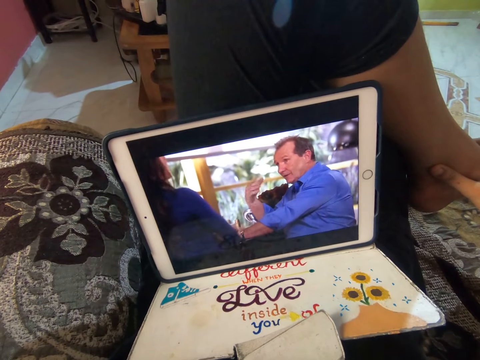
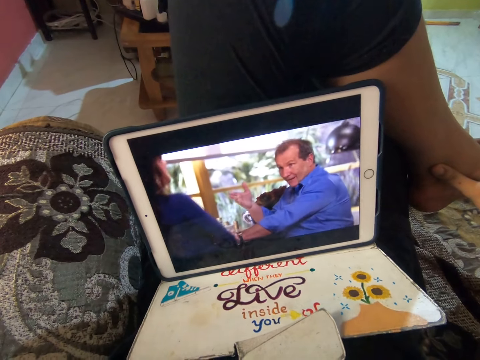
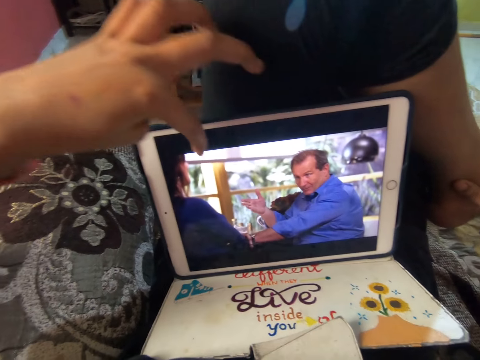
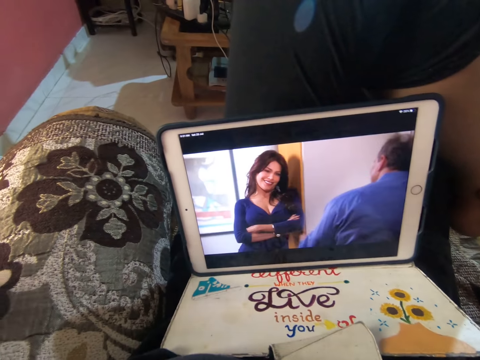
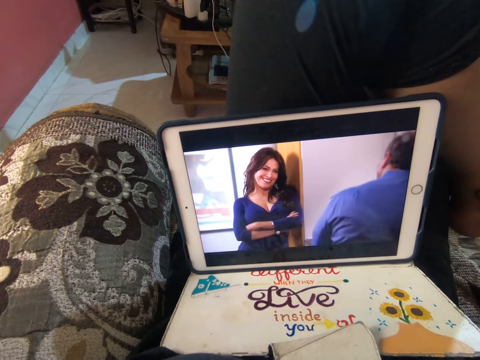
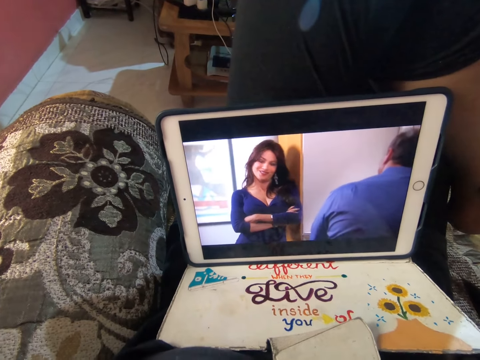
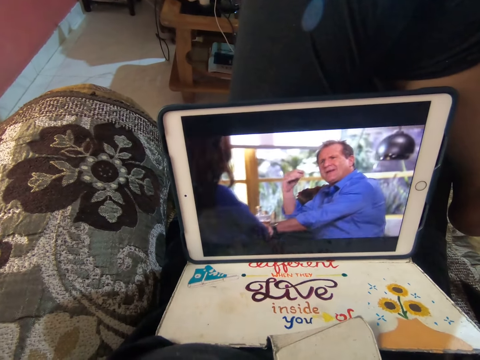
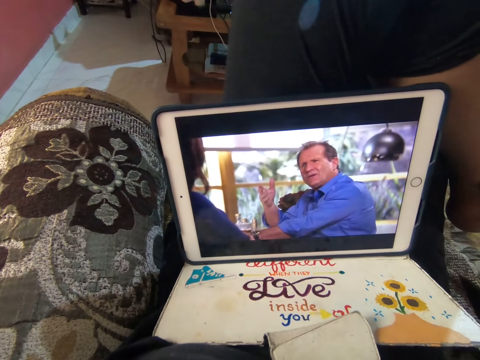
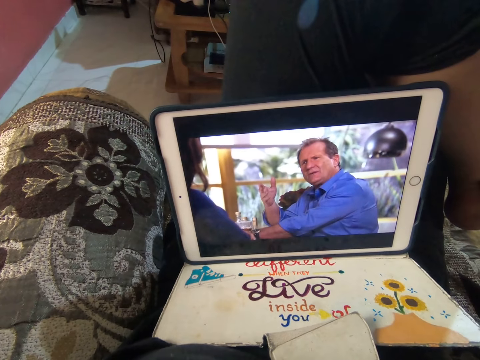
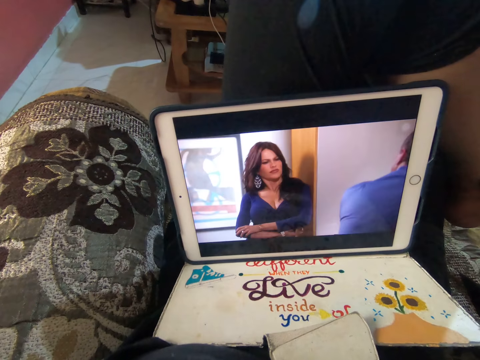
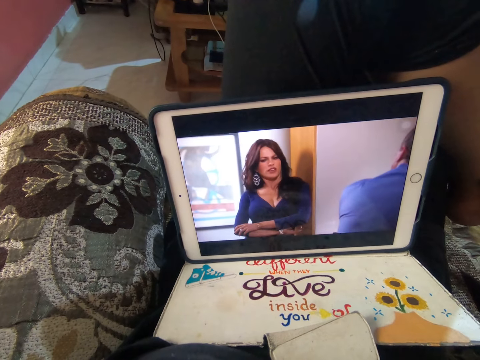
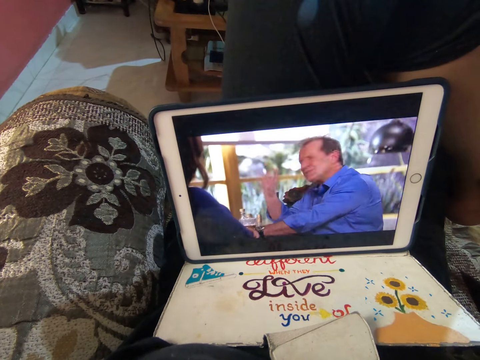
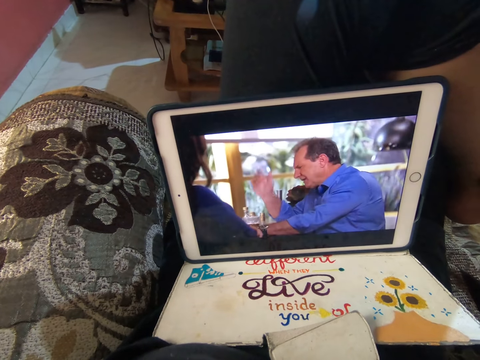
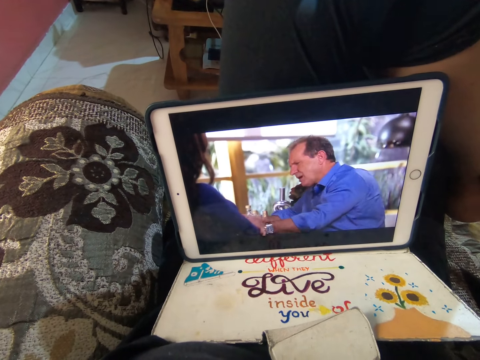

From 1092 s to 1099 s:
The camera wearer touches the tablet with the left hand. They move the left hand.

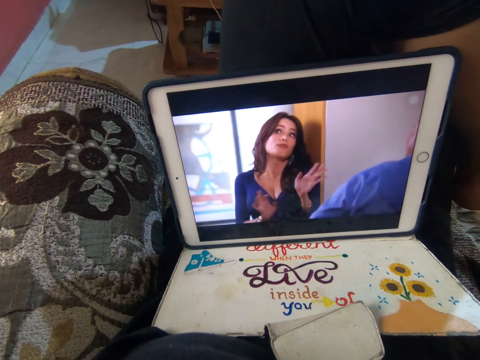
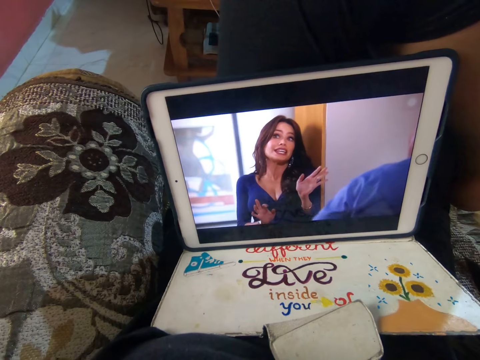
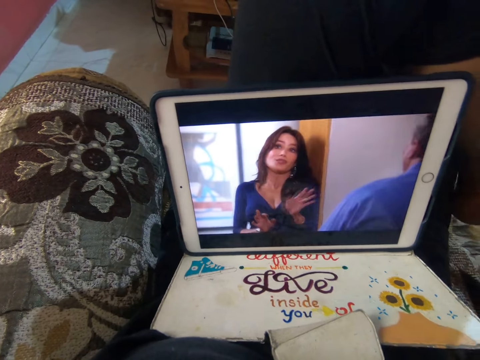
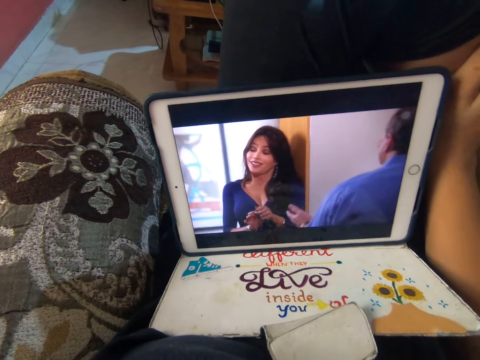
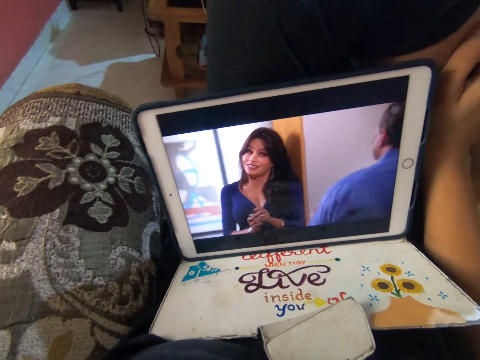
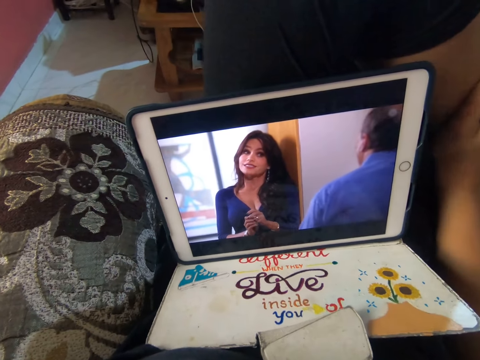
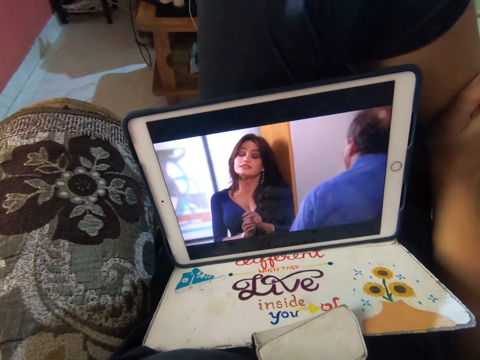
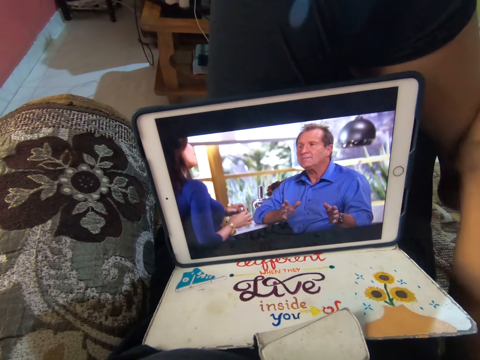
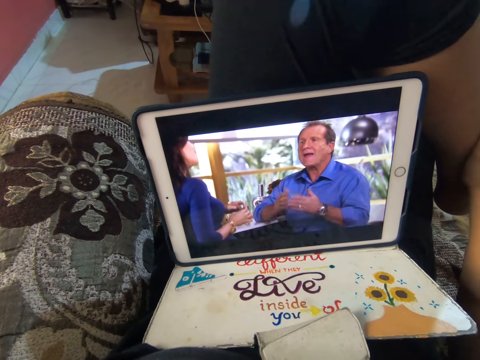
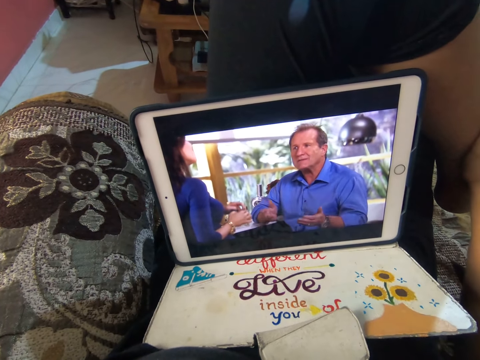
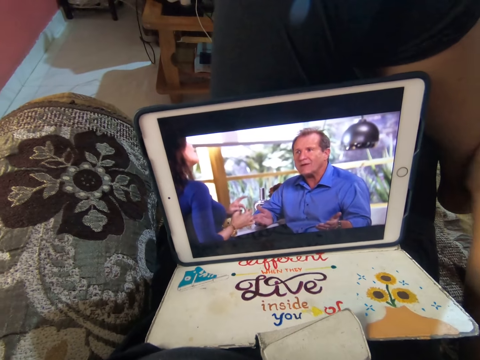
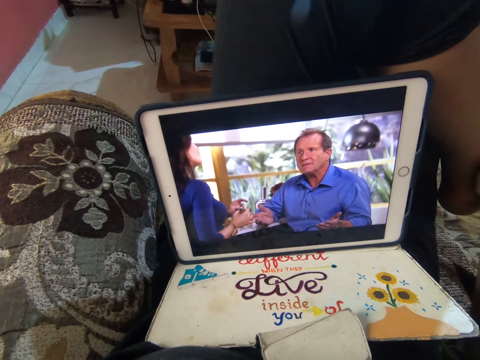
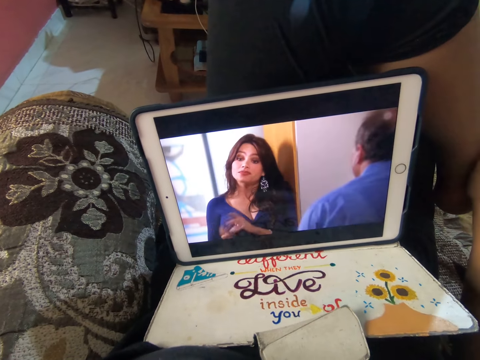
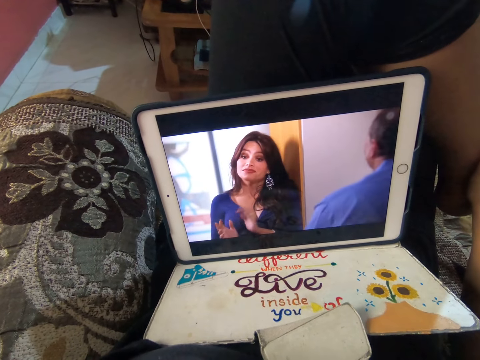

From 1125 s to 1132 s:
The camera wearer holds a leg.
